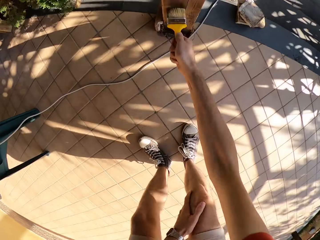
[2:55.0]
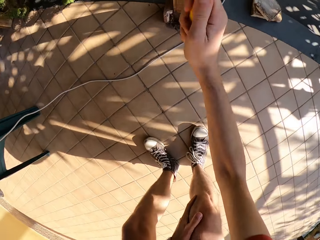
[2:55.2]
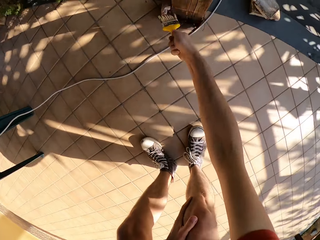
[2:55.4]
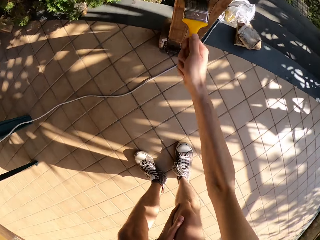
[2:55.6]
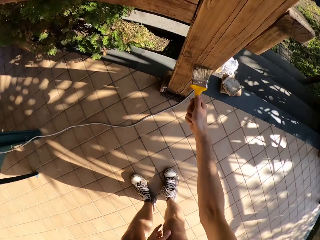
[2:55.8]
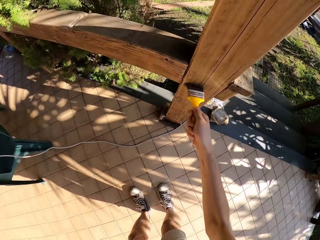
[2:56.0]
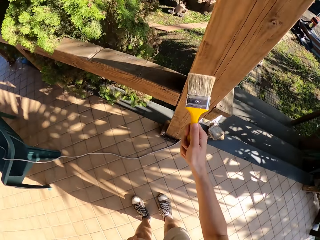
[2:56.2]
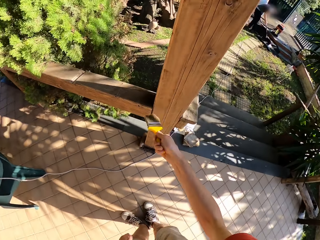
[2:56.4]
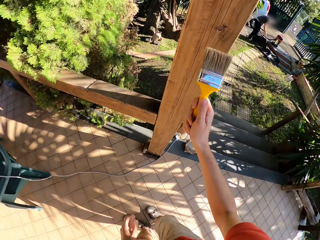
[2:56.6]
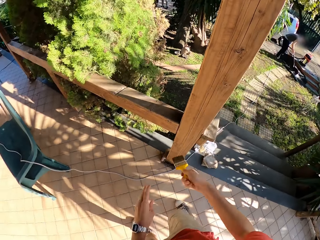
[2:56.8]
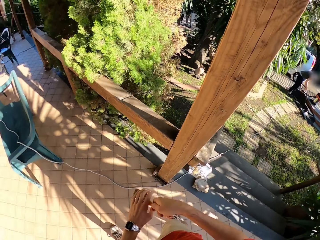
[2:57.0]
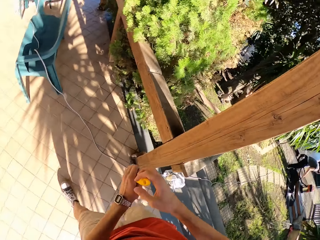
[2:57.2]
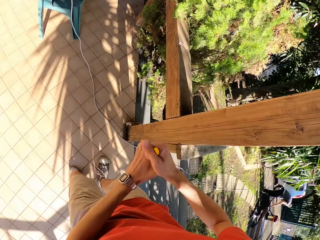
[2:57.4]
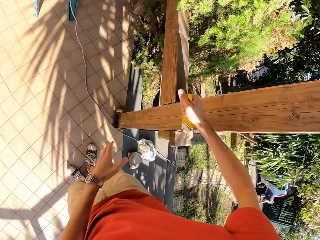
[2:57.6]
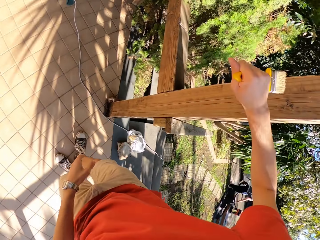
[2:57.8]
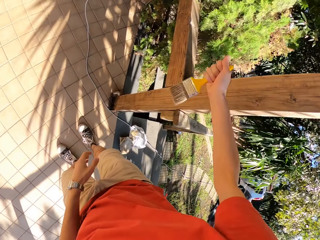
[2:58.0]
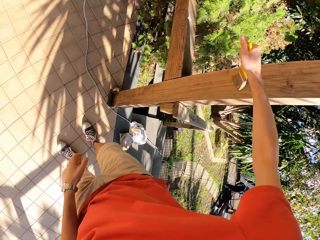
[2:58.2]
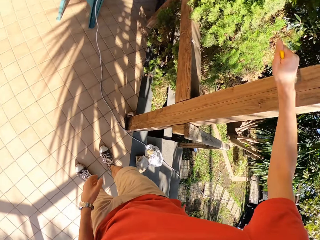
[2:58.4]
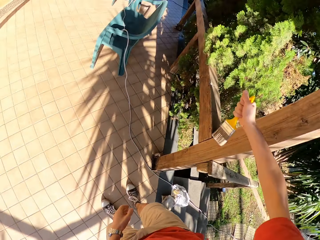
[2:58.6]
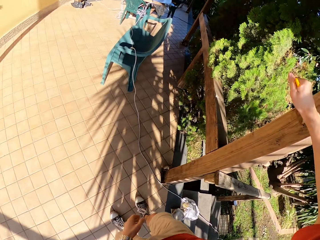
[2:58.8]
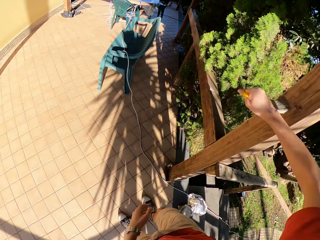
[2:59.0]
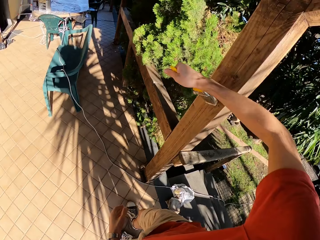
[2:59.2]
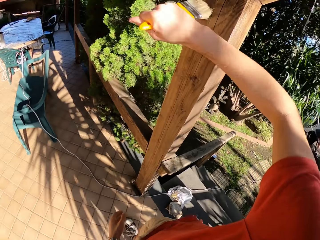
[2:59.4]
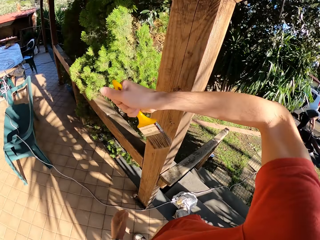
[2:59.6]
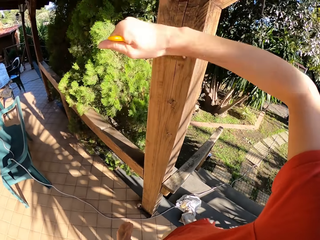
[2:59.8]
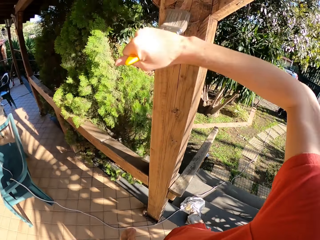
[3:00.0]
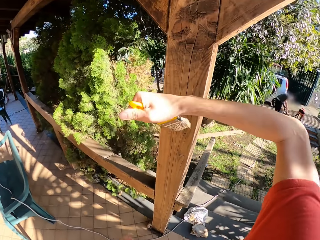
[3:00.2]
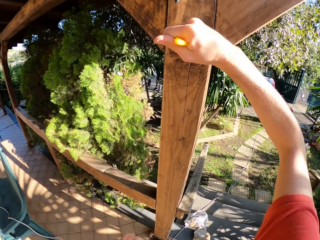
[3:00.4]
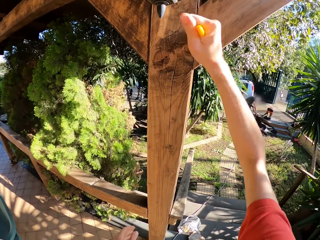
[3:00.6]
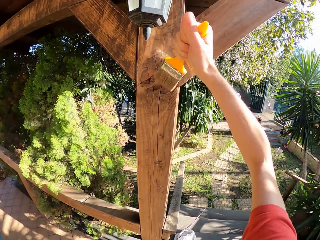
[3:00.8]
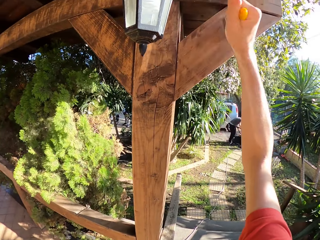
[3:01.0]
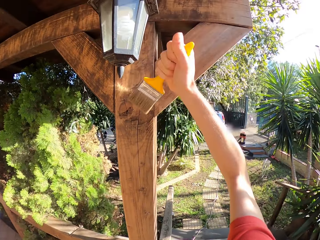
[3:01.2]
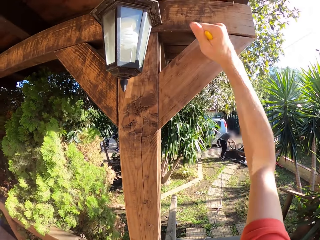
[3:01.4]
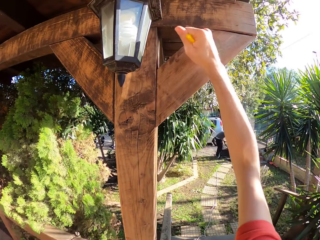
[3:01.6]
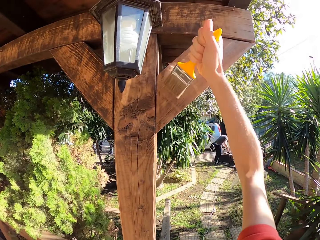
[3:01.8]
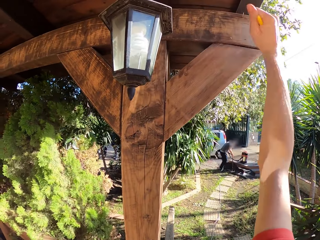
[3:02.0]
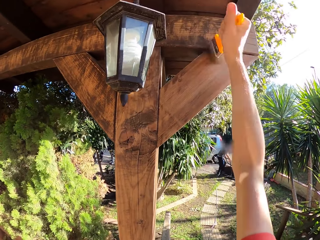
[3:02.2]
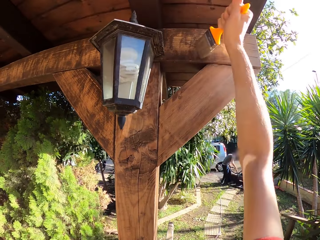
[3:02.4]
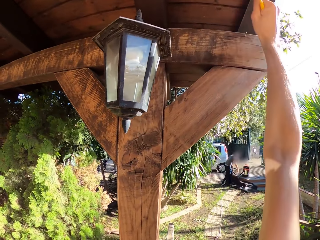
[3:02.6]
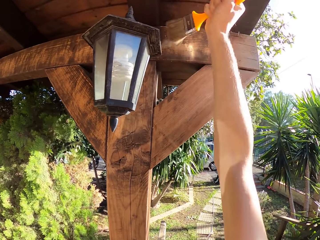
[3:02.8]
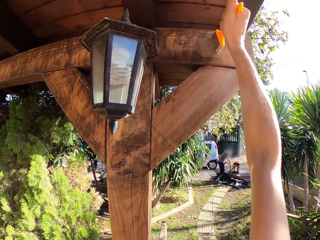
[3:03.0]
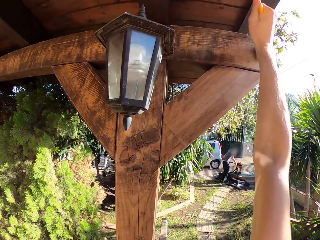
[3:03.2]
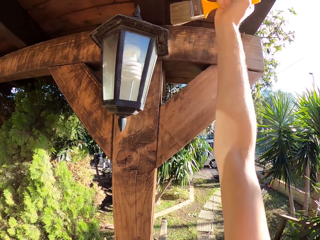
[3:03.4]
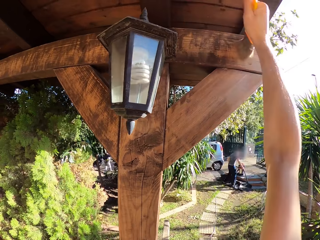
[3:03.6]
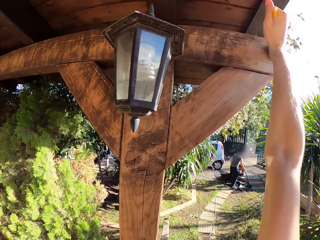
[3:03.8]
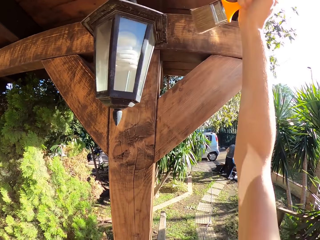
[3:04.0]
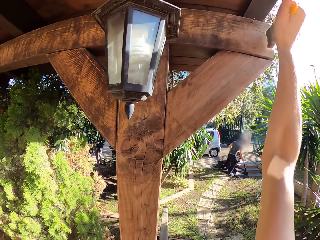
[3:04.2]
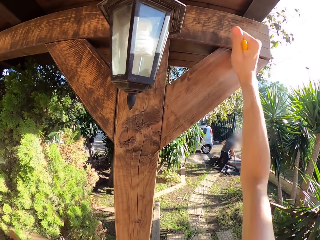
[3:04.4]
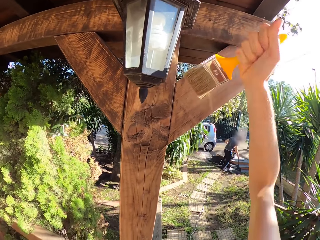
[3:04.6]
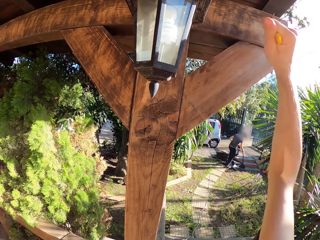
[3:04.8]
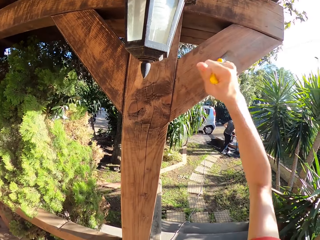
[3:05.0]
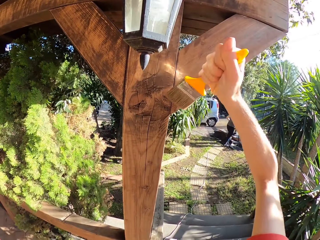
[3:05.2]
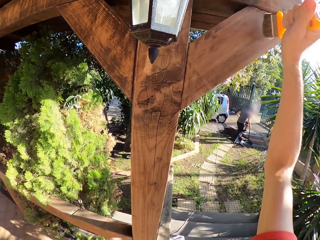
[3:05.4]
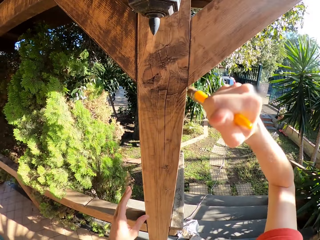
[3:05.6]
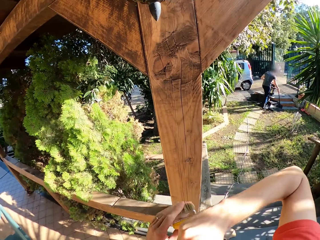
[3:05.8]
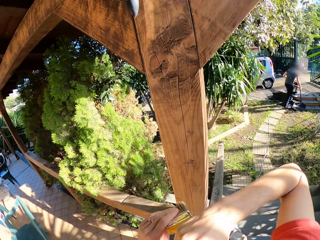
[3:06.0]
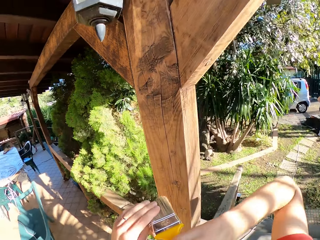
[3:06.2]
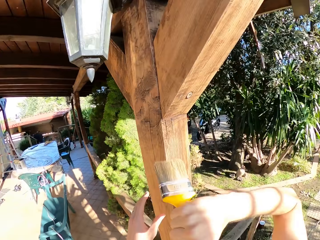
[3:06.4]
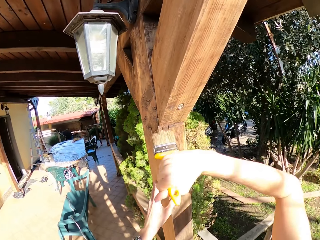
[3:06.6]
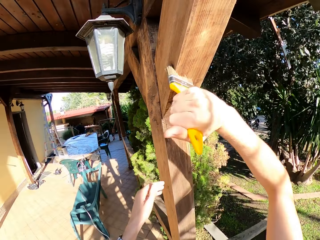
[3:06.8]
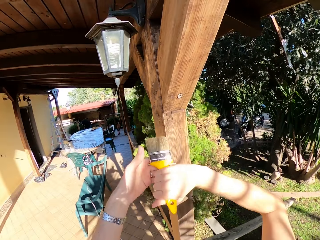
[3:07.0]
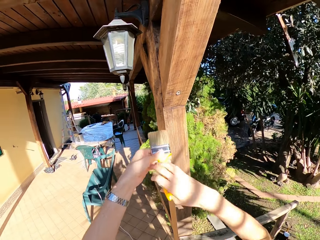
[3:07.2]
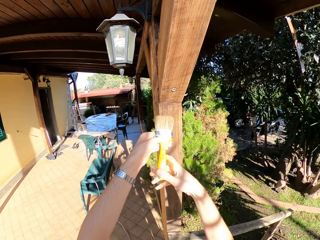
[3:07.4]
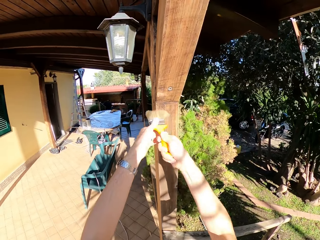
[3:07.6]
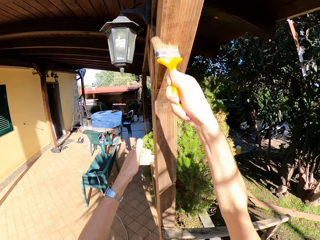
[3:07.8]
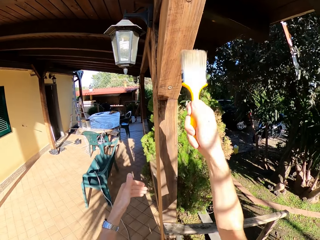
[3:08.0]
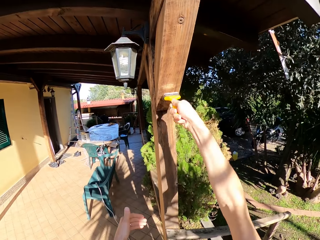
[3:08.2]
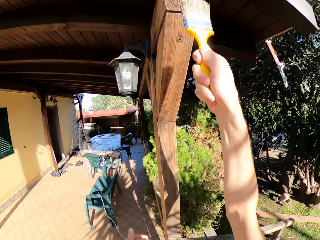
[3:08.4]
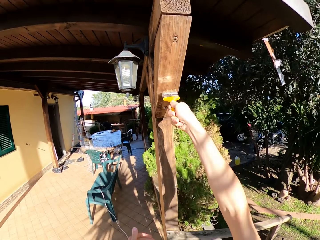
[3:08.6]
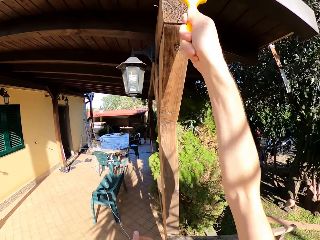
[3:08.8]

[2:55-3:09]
The camera wearer brushes the wooden stair rail with the paint brush. He touches the paint brush with his left hand. He brushes a wooden pillar with the paint brush. He touches the paint brush with his left hand. He brushes the wooden pillar with the paint brush. He touches the paint brush with his left hand. He brushes the wooden pillar with the paint brush.

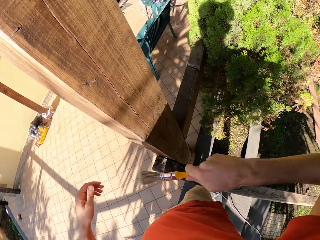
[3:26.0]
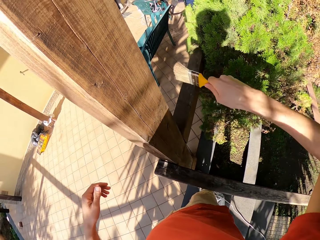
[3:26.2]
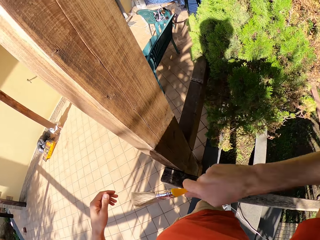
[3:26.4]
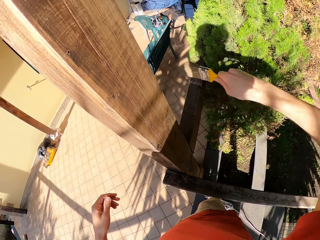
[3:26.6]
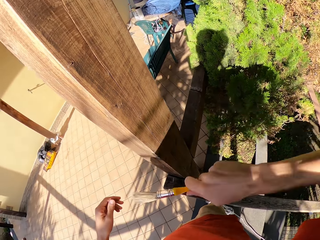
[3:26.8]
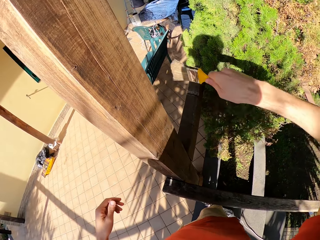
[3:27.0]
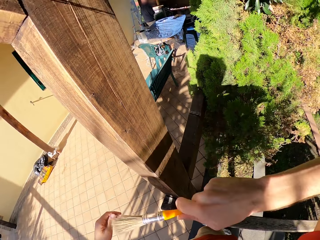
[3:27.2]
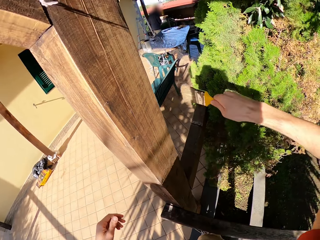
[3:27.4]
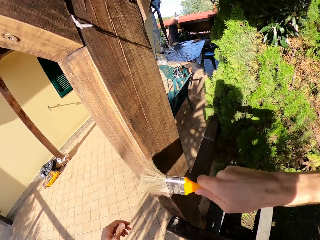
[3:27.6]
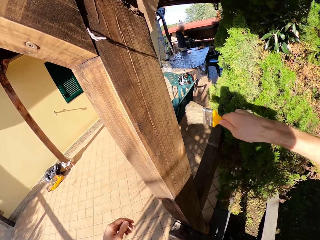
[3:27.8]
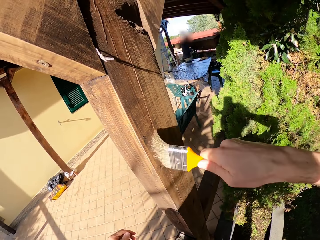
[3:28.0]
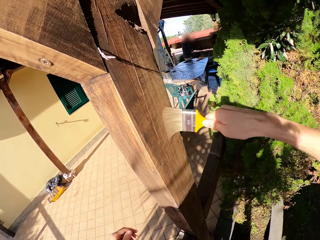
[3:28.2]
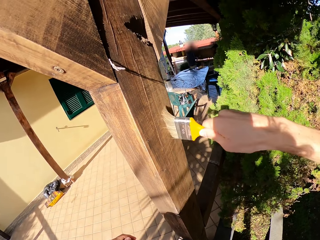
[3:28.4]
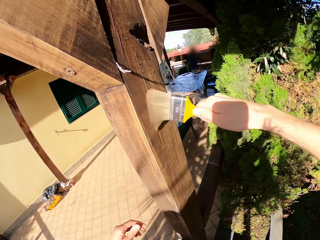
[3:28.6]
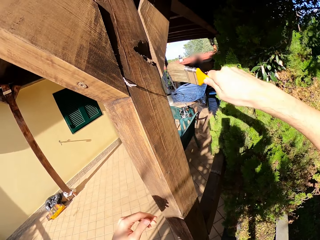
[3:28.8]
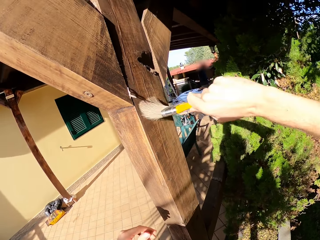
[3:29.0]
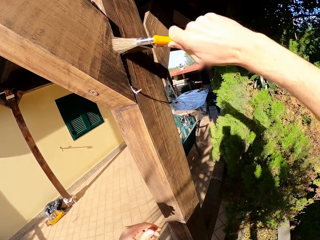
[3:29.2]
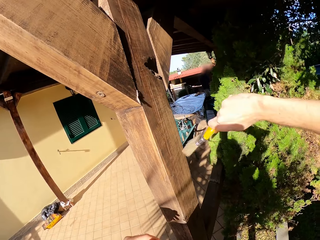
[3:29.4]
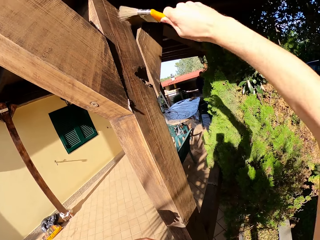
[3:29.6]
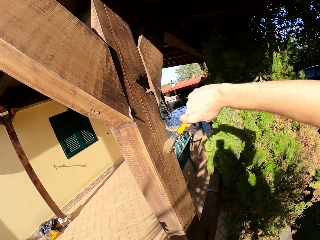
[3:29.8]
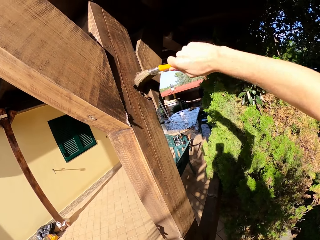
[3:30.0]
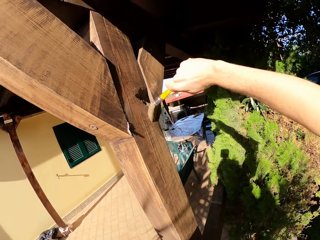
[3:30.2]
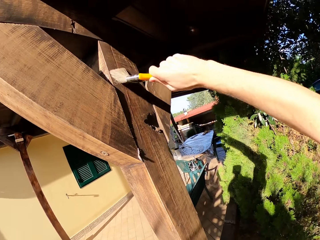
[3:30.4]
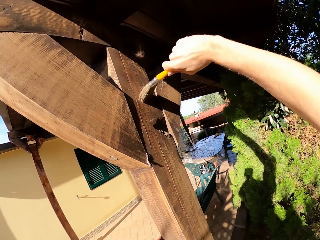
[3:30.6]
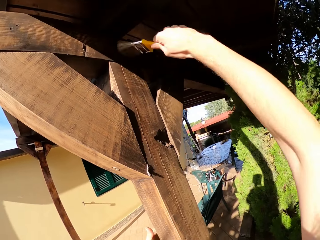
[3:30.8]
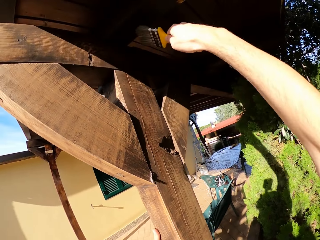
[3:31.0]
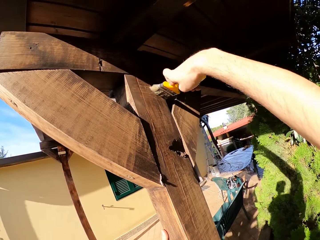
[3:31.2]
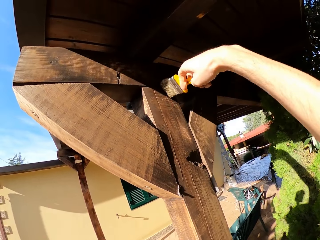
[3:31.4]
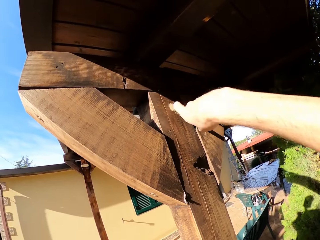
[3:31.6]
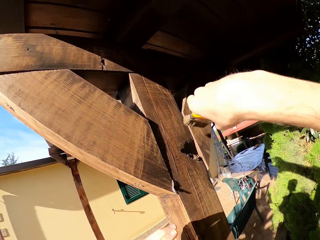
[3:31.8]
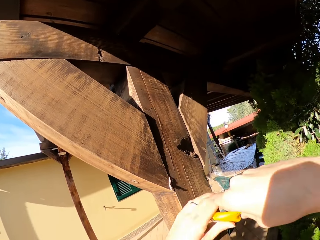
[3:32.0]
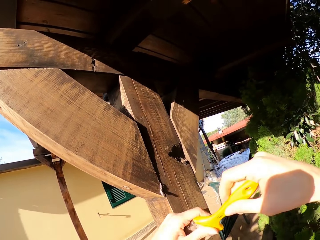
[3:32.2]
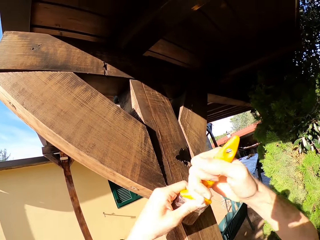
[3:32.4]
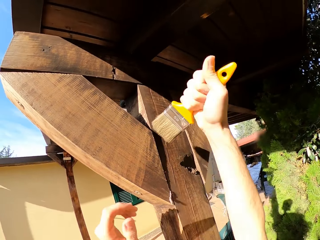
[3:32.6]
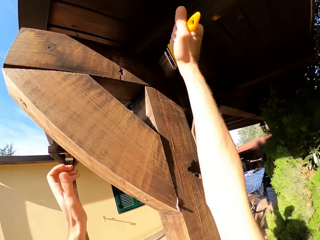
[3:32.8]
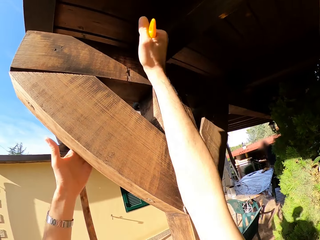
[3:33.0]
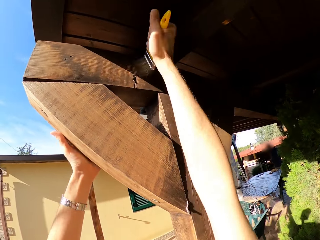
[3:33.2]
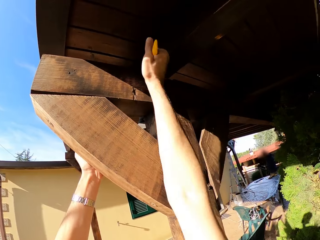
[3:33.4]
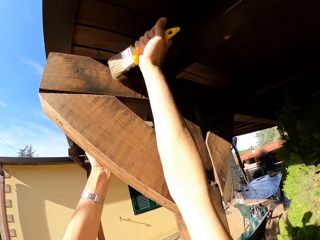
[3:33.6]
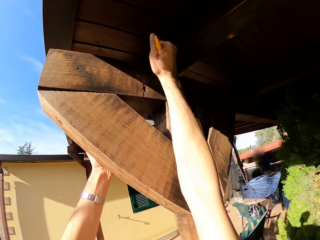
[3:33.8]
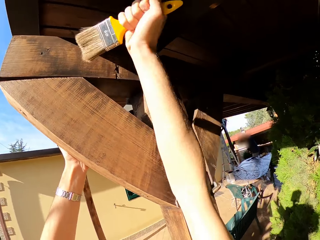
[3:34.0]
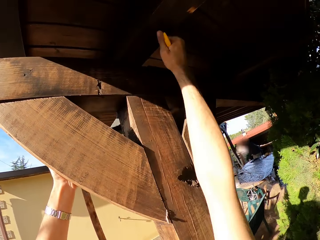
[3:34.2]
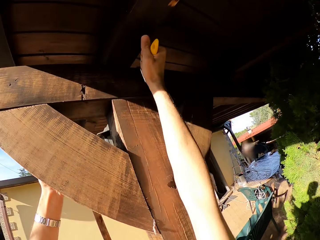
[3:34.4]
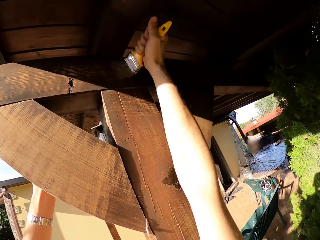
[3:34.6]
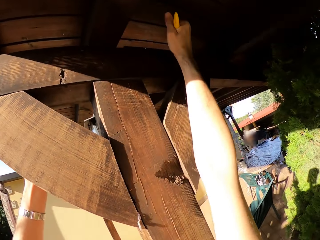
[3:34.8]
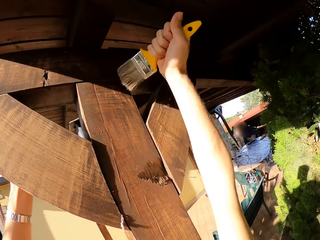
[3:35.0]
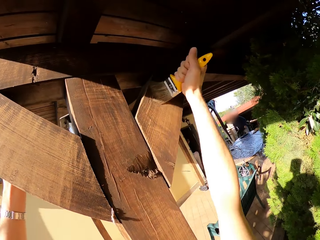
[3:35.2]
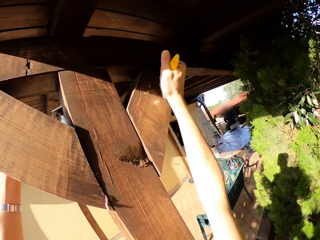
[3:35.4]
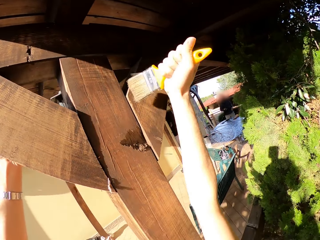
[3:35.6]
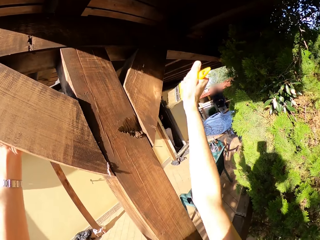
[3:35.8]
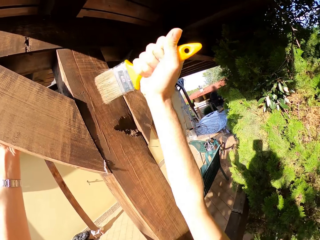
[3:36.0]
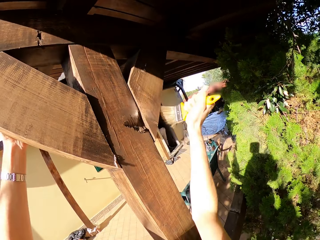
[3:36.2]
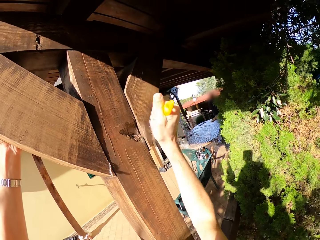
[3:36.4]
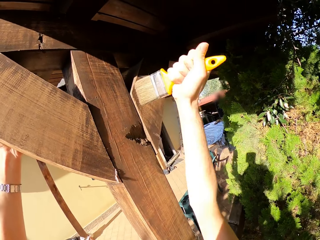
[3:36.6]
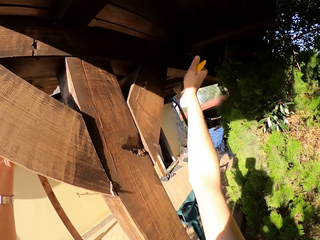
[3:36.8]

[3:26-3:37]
The camera wearer touches the paint brush with his left hand. He brushes the wooden pillar with the paint brush.
